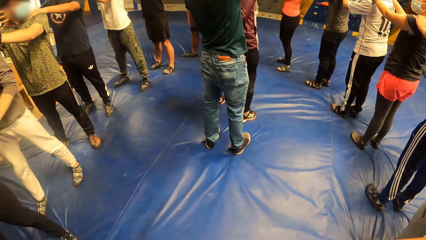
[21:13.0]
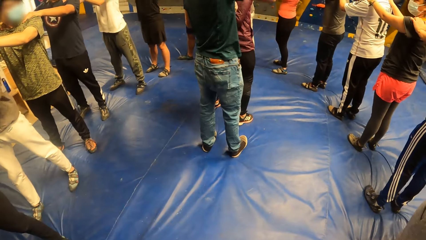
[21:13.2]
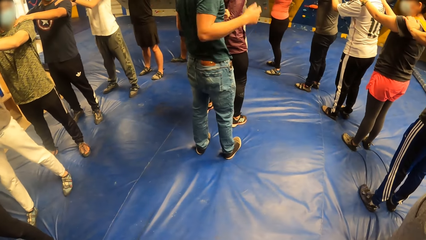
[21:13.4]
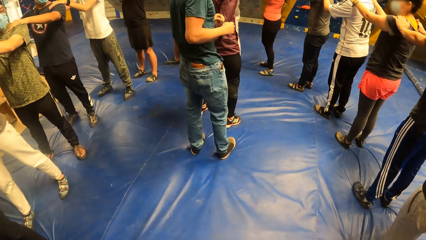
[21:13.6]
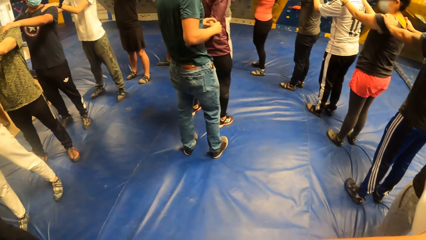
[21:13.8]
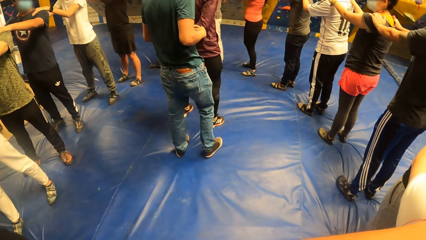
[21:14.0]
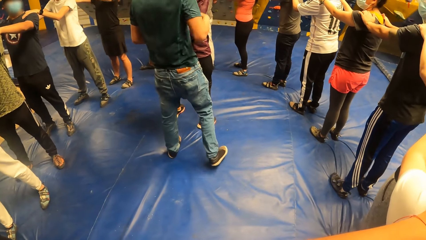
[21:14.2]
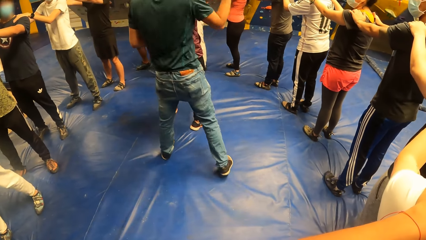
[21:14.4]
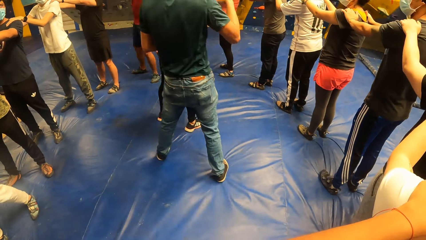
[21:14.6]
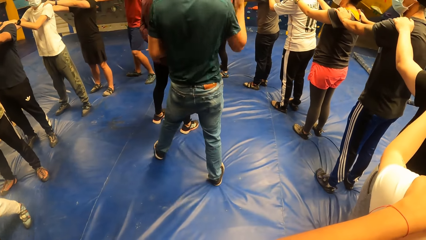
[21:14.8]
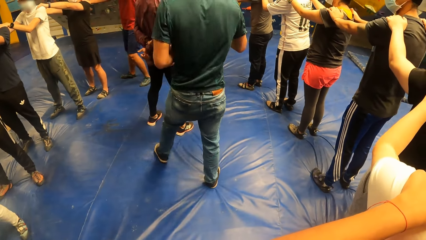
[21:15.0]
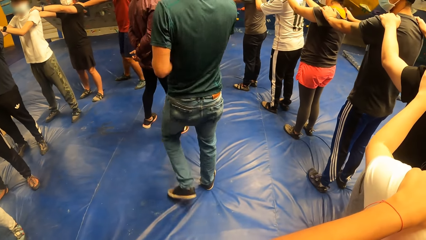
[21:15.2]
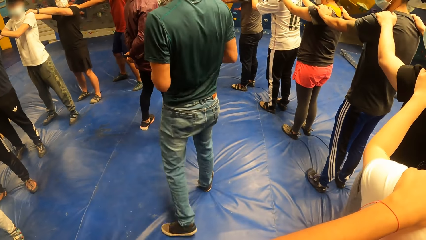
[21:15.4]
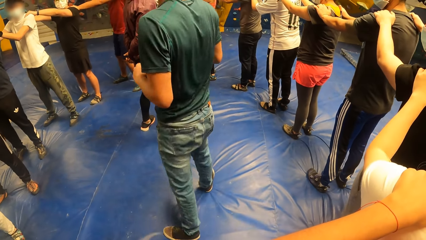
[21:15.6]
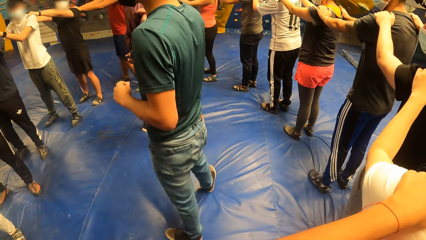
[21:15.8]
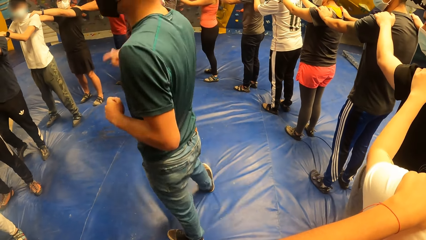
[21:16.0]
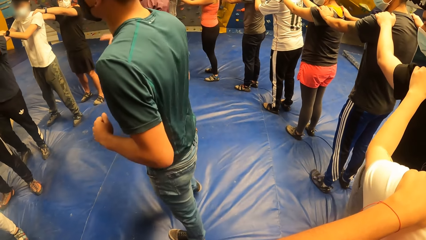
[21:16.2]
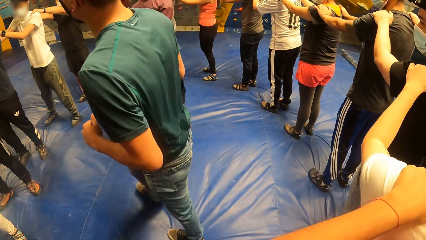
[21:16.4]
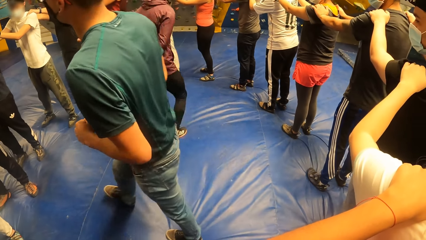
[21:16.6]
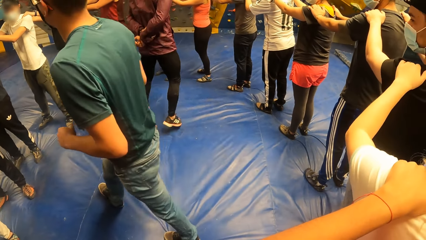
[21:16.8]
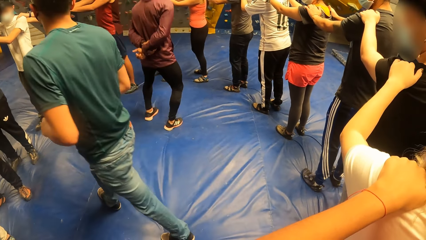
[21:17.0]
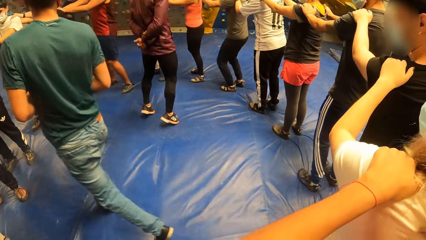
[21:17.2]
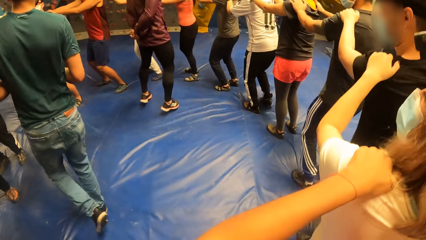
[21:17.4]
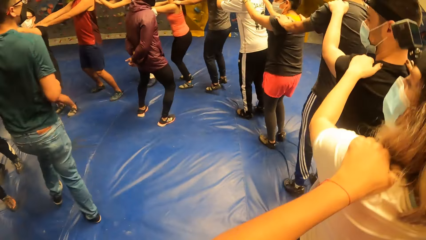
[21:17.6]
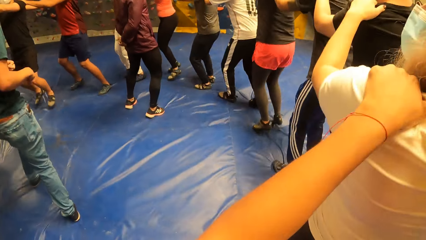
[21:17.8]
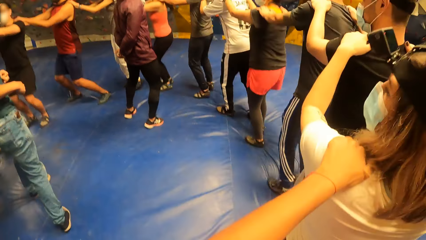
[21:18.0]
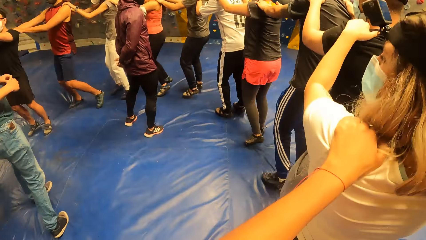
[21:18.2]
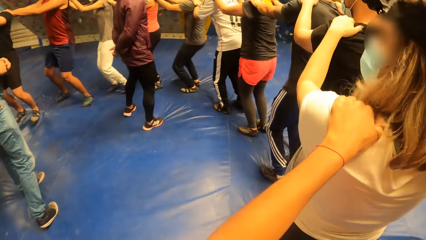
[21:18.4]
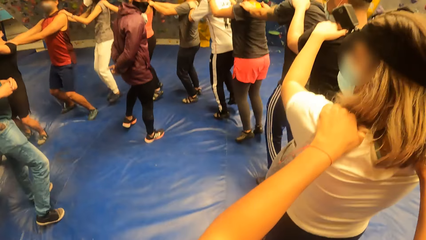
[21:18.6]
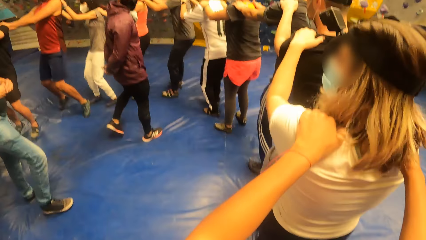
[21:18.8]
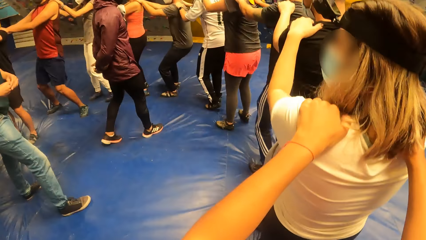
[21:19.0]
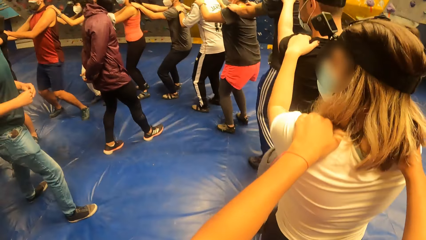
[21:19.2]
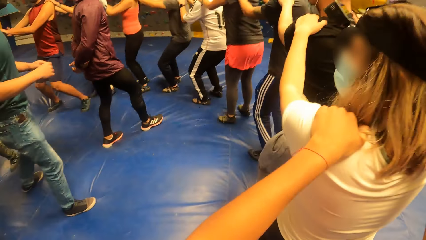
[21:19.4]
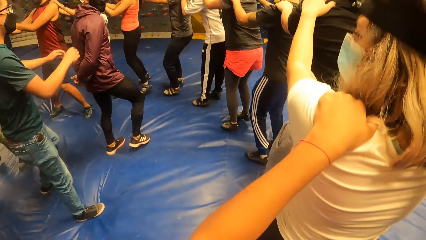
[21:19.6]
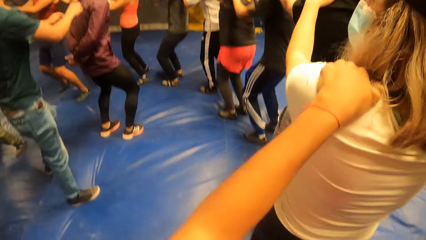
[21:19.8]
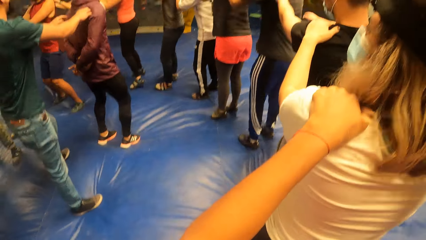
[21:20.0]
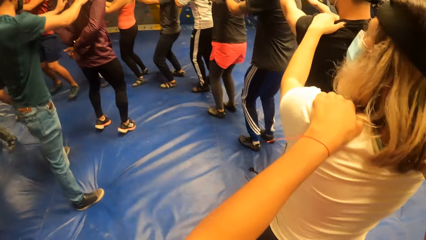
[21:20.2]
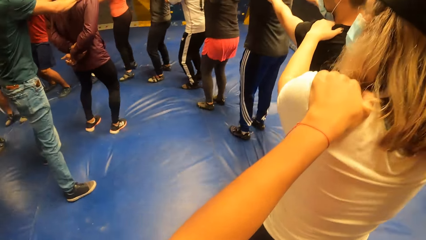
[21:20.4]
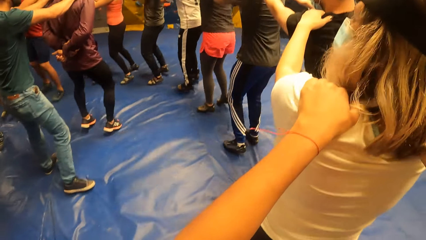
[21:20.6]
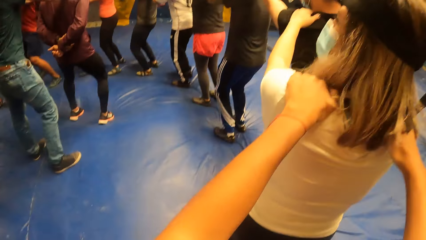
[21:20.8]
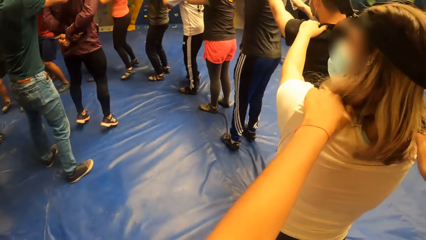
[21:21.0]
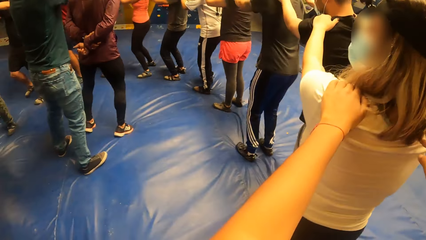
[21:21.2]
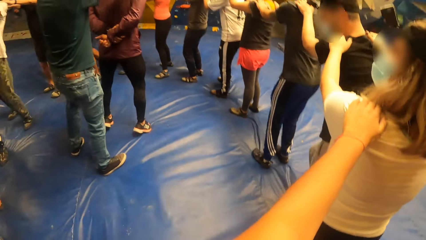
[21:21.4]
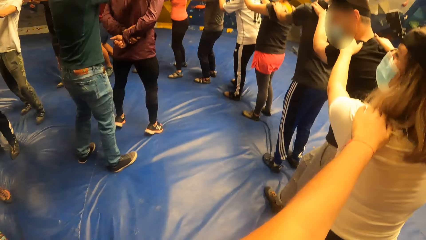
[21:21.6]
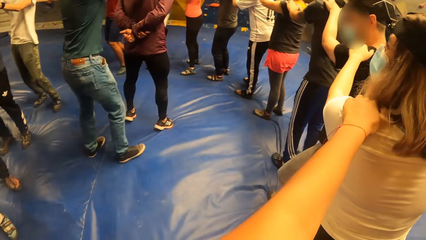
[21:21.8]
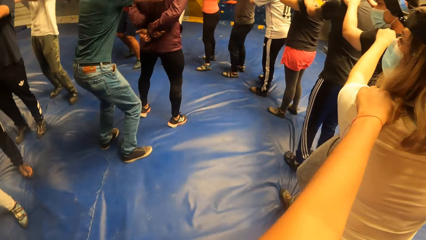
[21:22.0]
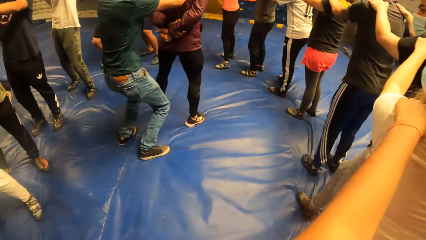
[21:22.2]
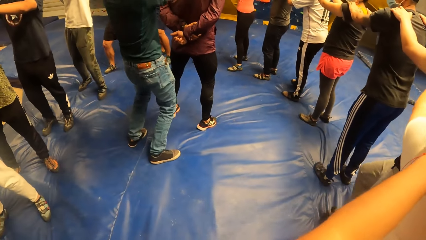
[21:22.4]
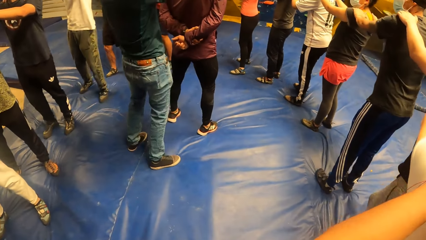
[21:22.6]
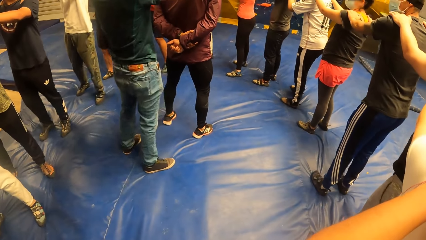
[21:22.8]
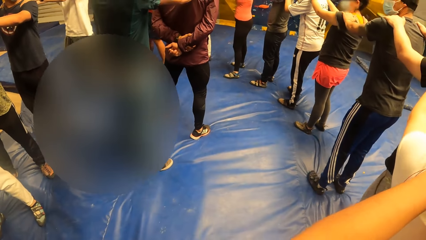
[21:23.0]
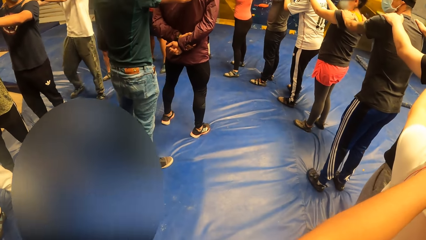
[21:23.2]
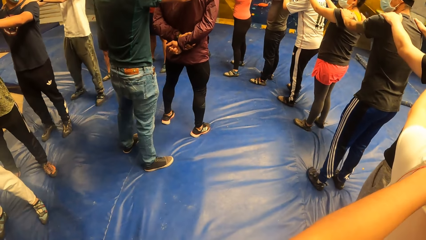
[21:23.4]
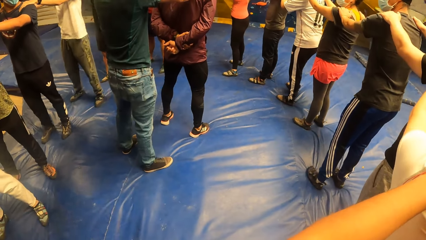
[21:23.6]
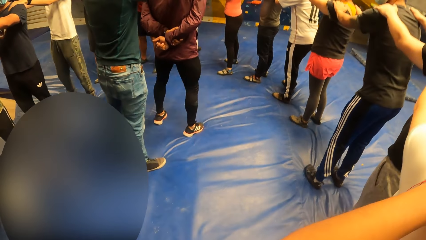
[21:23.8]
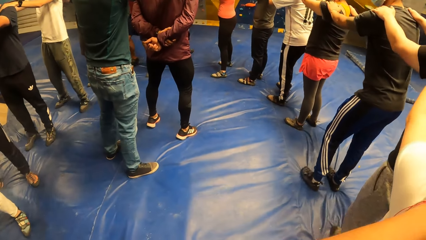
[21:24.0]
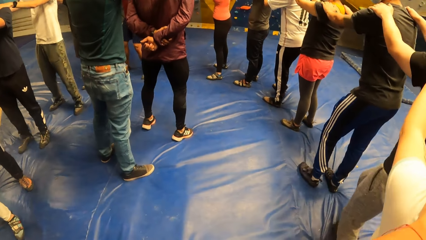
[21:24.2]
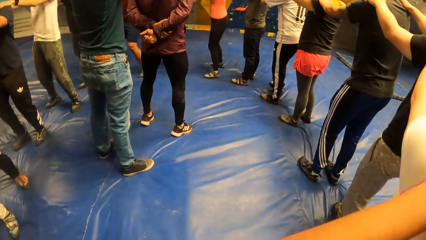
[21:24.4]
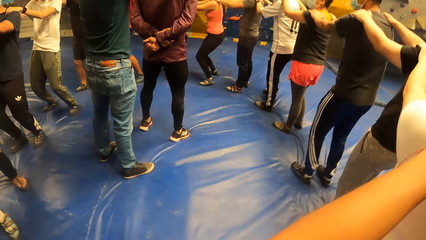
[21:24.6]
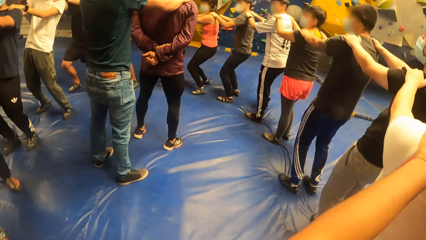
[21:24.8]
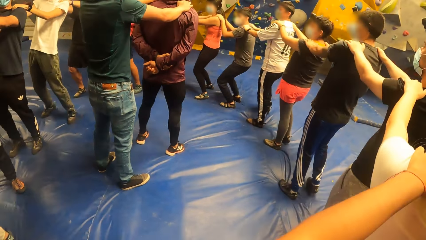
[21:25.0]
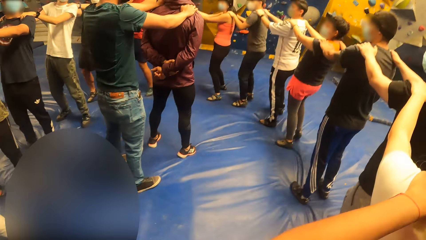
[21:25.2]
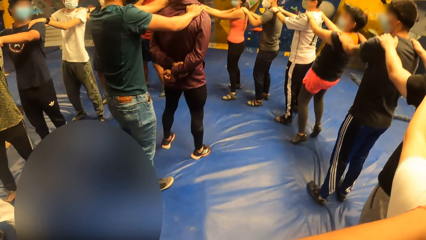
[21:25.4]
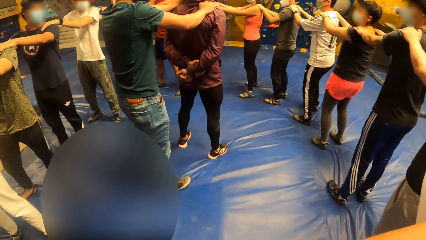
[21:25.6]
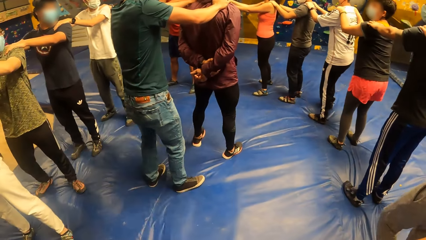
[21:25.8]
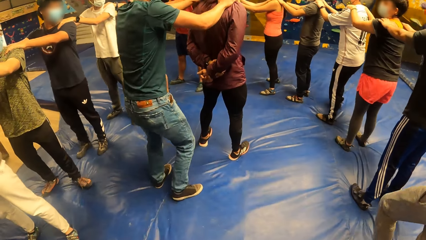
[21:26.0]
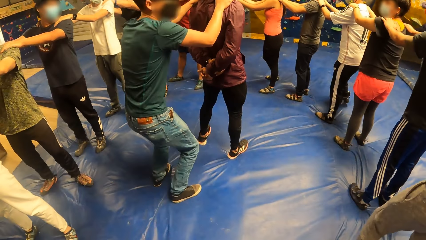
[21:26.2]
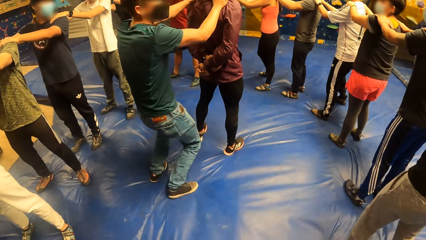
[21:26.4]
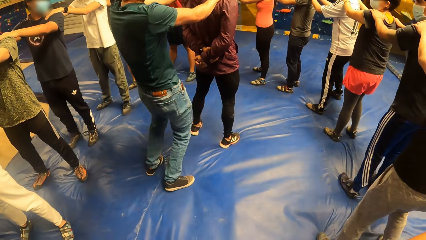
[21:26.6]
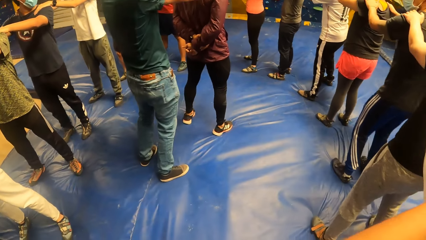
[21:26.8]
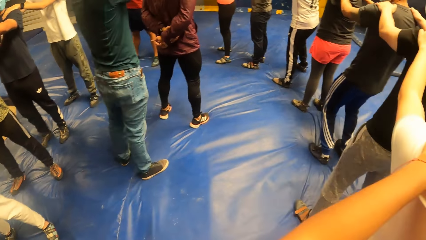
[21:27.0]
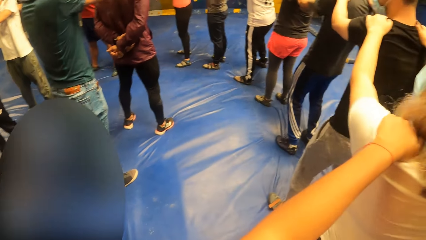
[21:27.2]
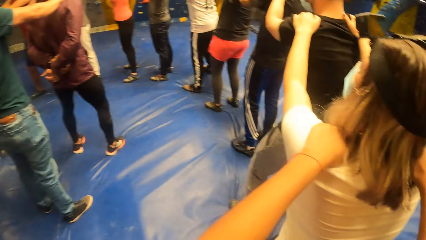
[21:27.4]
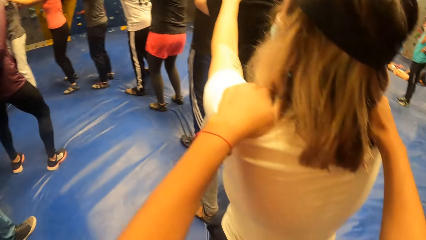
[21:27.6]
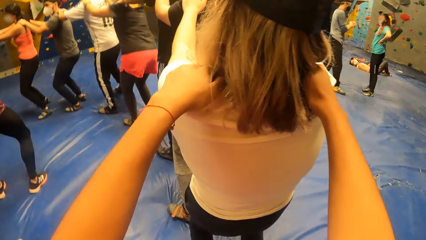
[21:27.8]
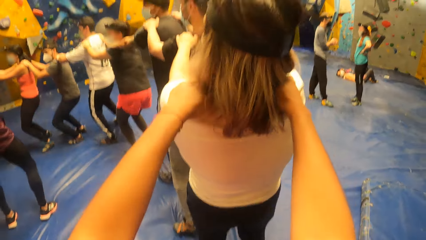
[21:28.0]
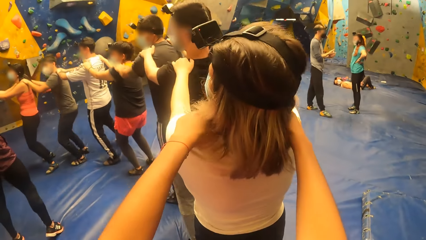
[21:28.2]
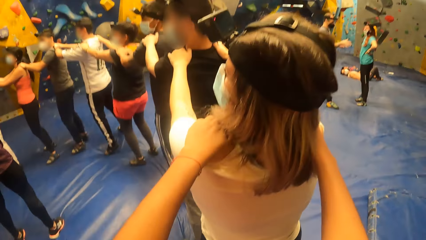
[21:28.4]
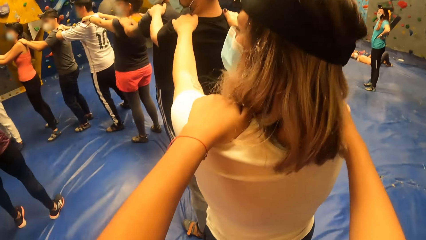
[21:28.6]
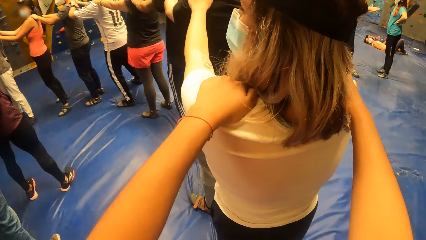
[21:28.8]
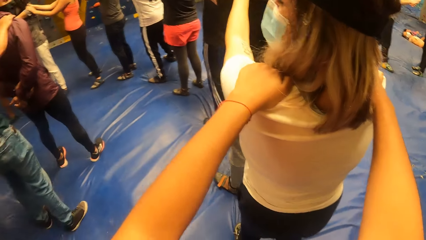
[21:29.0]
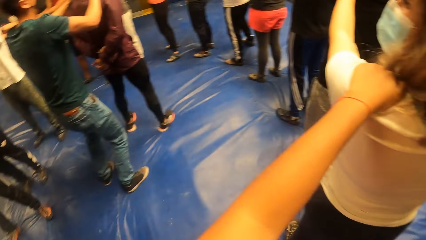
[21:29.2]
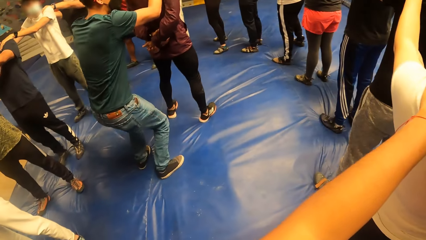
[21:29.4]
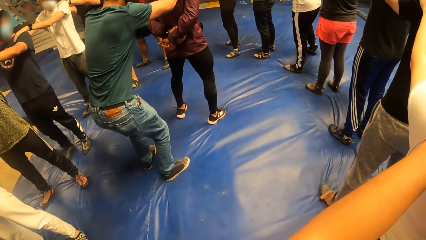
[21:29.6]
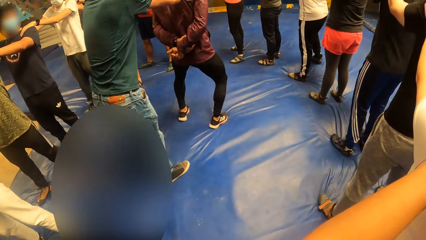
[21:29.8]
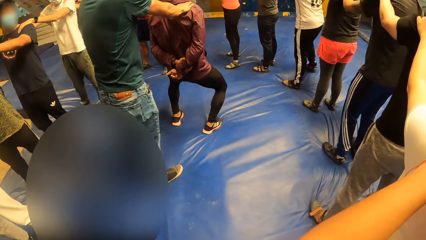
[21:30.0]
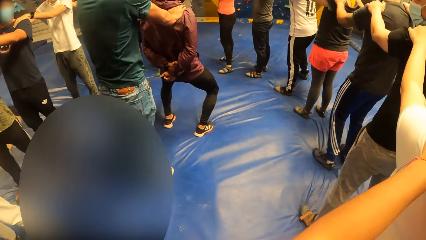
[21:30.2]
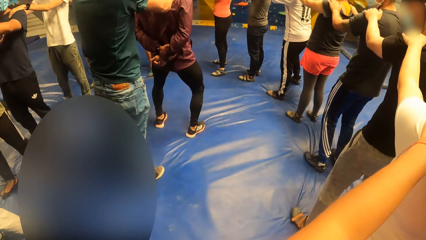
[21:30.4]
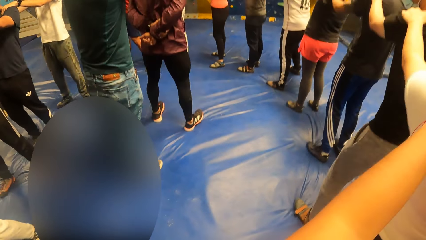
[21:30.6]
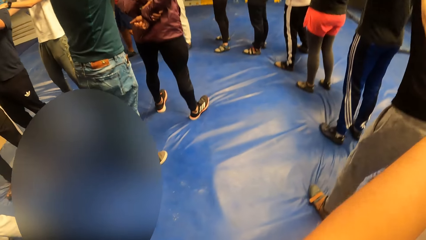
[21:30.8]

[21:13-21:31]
The camera wearer looks around. A man exercises. The camera wearer exercises with a woman. They bend. Another man exercises with the first man. The other man instructs the group of people. The camera wearer exercises with the woman.
